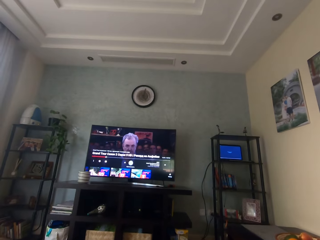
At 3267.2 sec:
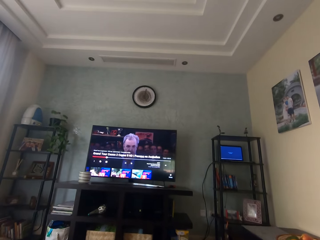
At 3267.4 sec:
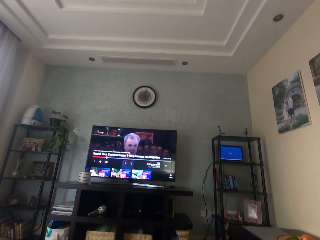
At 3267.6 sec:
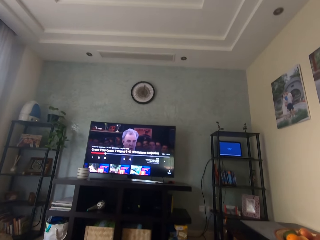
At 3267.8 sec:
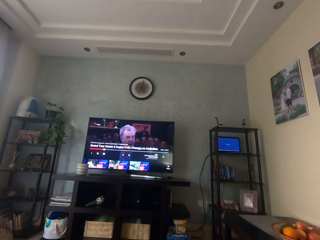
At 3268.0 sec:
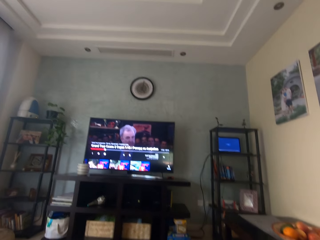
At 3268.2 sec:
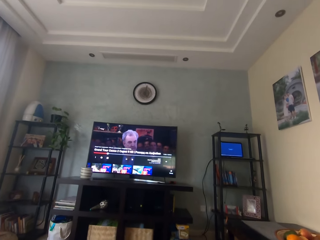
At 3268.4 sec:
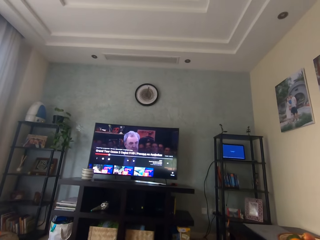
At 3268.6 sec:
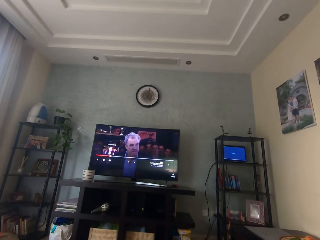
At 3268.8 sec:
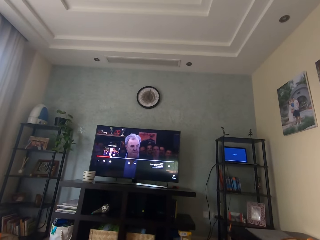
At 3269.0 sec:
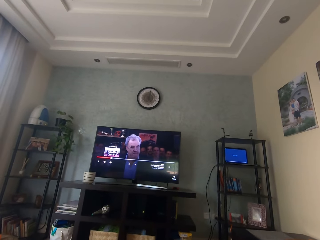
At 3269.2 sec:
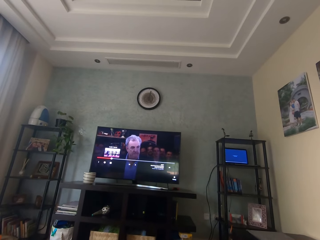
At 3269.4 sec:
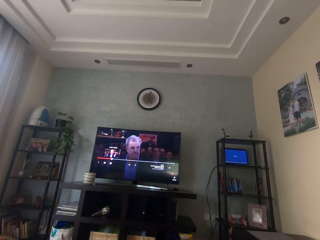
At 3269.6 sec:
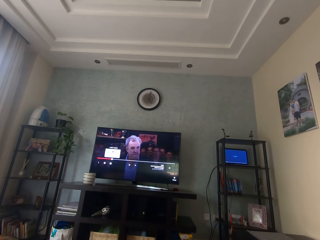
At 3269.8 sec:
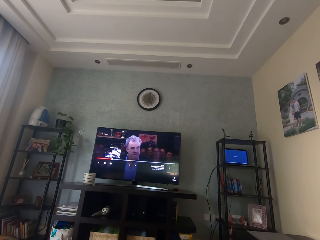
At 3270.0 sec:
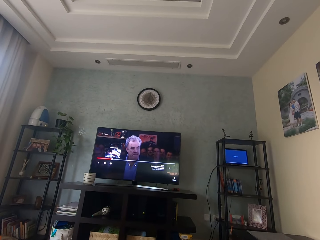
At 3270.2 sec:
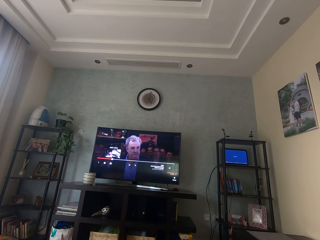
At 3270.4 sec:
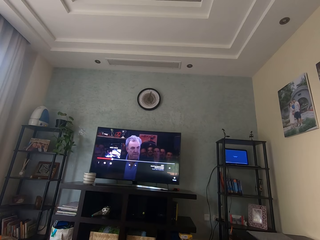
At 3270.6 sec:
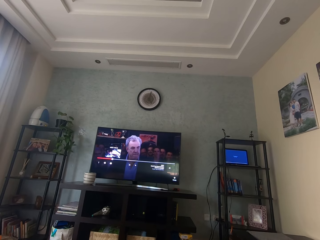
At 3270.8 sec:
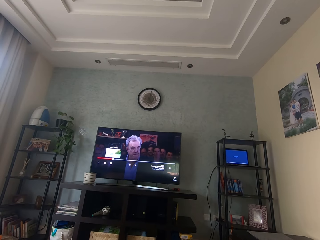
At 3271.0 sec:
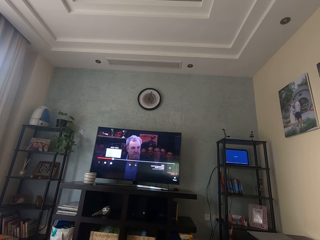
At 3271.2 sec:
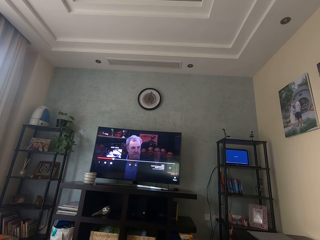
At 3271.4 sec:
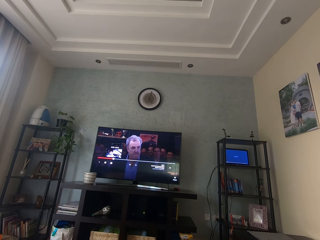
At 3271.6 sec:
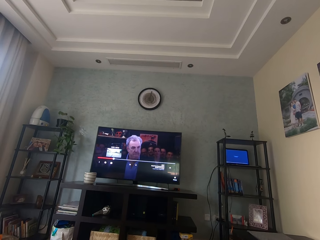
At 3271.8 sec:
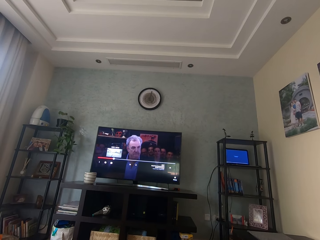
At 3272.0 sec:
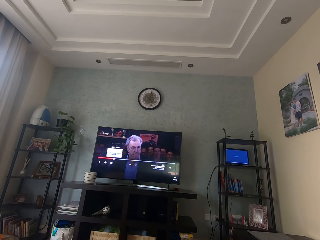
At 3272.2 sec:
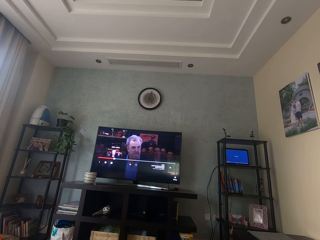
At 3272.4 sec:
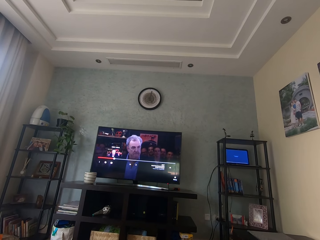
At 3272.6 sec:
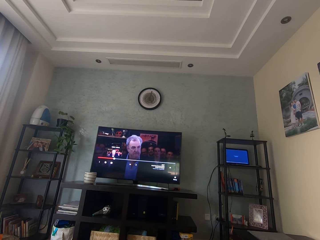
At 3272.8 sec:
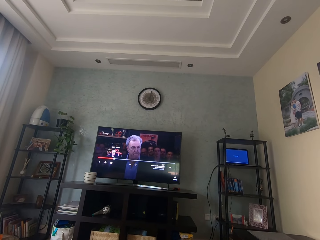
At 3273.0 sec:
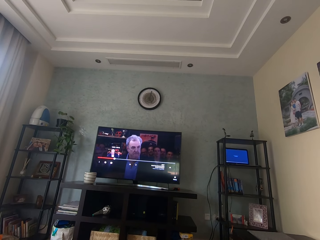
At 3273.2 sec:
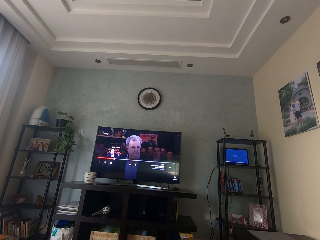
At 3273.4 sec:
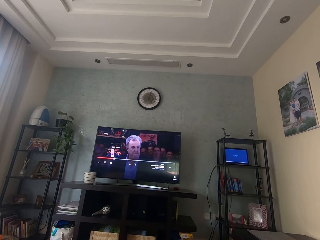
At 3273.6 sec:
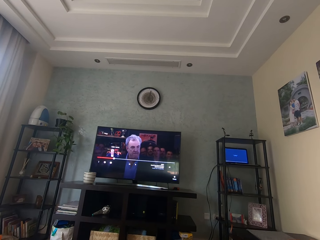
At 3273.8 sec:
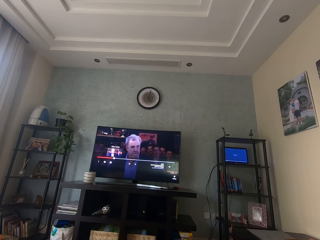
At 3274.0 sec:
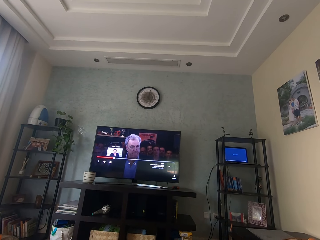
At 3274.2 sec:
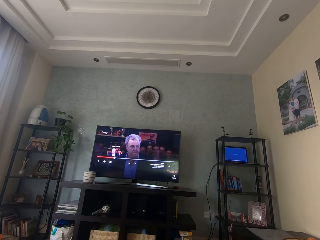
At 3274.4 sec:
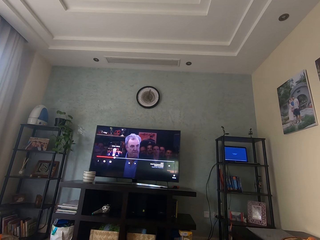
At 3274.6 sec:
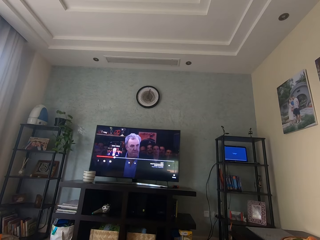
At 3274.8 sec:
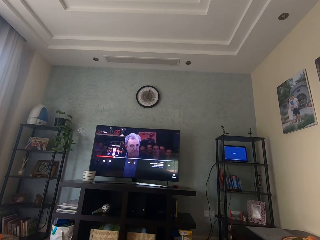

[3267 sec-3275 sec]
The camera wearer controls a TV.

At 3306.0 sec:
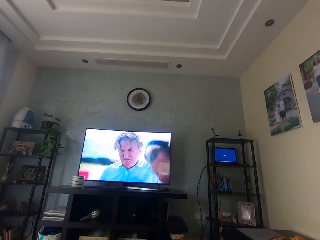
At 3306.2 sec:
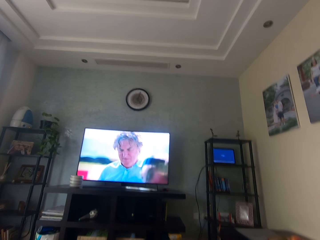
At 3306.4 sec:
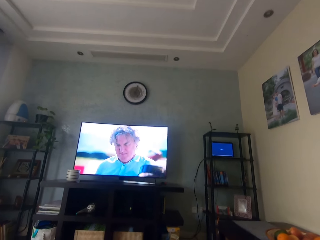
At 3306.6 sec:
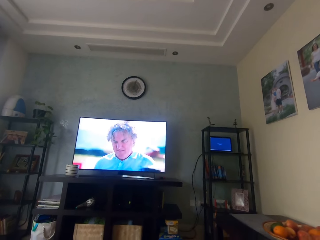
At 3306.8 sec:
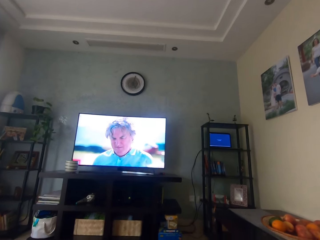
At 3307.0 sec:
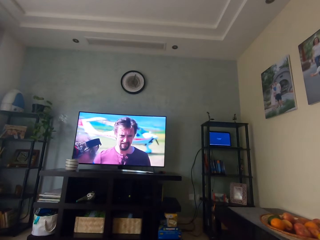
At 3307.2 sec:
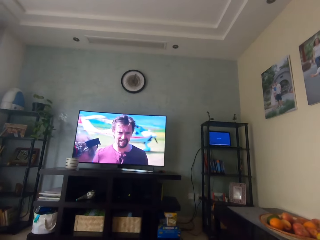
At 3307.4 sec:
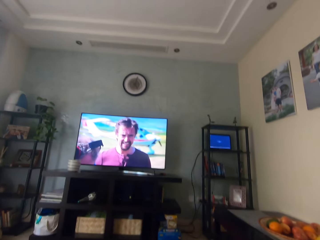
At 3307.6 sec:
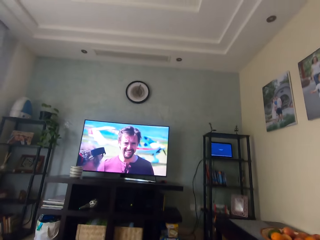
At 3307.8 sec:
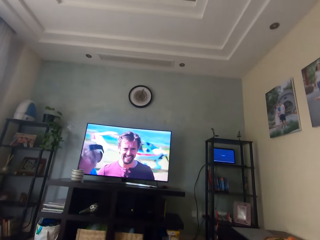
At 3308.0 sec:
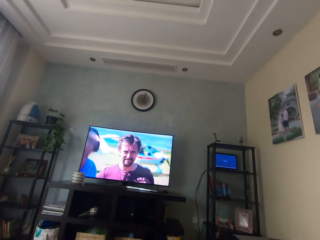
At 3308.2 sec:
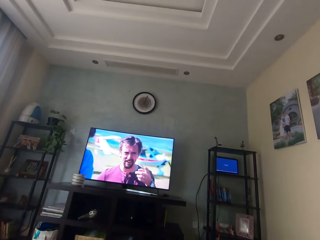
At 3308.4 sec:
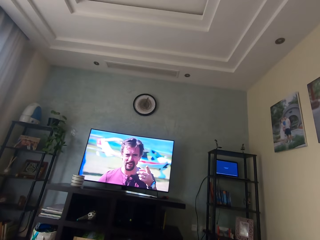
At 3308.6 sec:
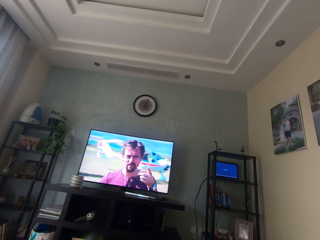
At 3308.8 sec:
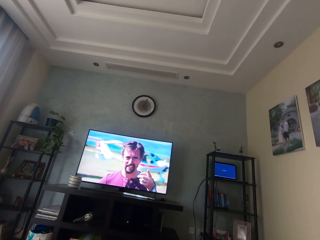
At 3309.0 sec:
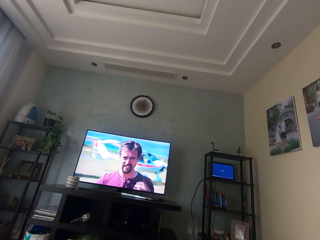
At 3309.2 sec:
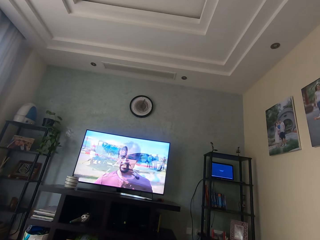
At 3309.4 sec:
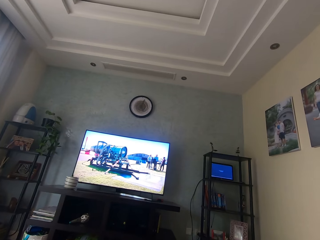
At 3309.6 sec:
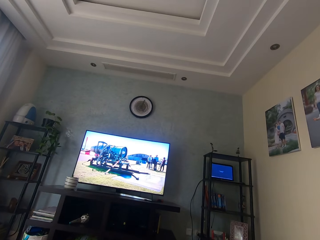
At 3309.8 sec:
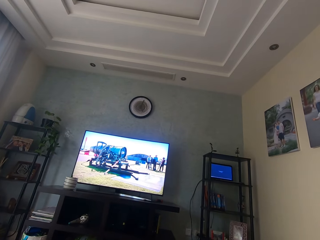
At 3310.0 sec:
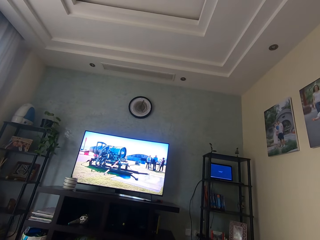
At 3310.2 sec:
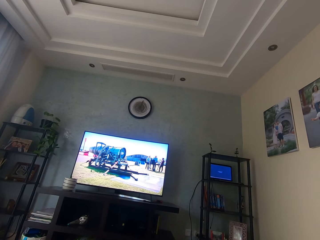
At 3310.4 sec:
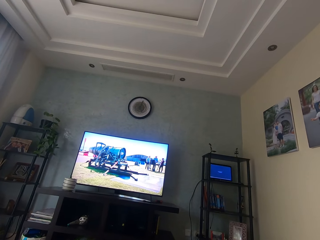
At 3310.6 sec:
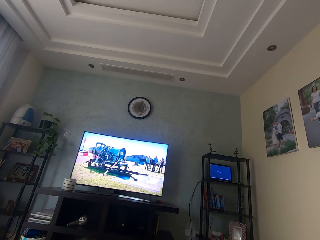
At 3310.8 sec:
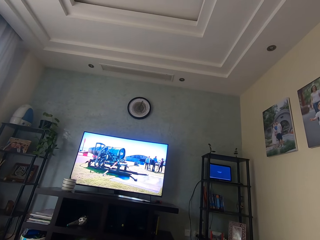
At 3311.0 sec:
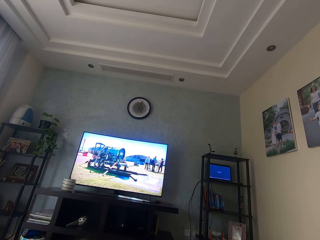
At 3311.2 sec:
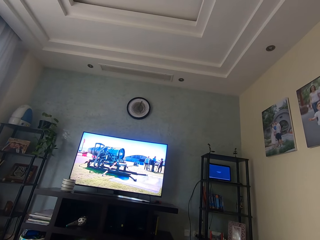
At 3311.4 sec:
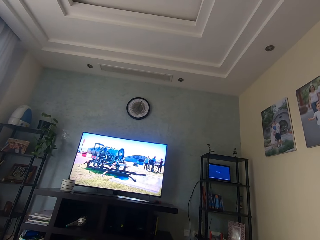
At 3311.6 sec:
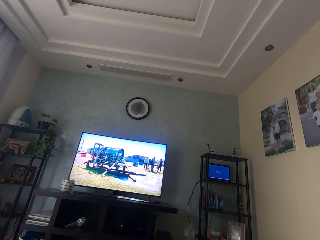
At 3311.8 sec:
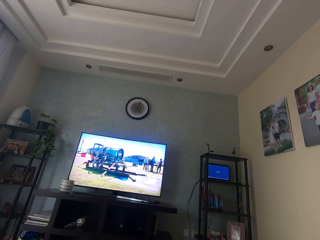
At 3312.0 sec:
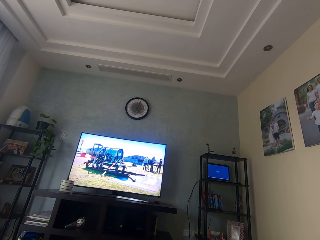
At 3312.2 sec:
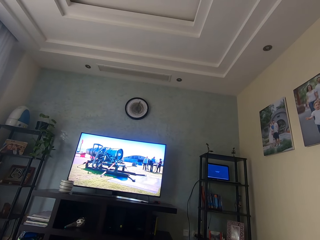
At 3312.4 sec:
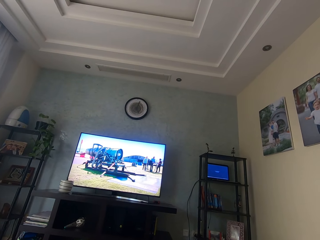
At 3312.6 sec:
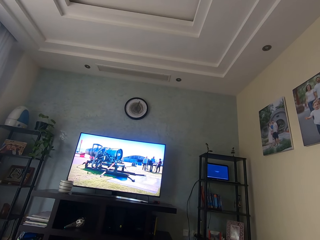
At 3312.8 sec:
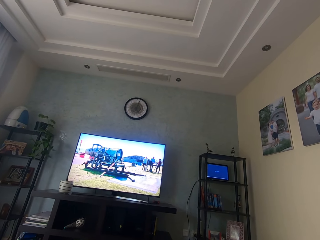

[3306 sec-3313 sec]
The camera wearer looks around.

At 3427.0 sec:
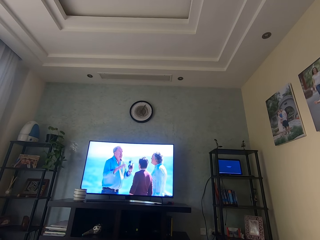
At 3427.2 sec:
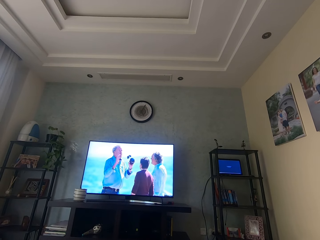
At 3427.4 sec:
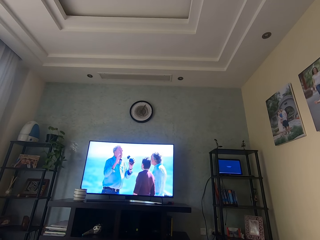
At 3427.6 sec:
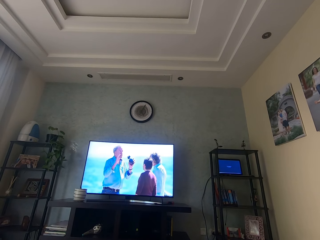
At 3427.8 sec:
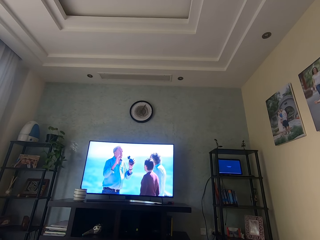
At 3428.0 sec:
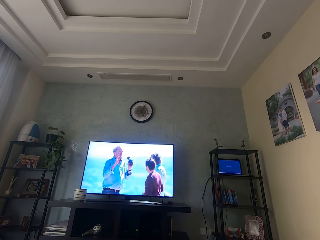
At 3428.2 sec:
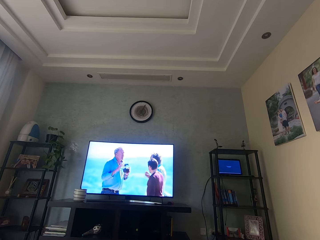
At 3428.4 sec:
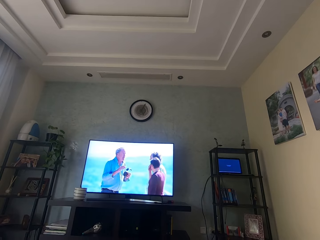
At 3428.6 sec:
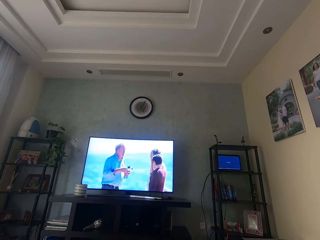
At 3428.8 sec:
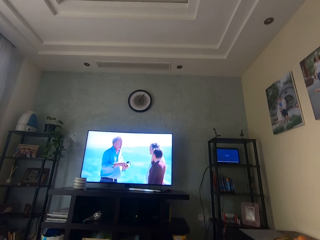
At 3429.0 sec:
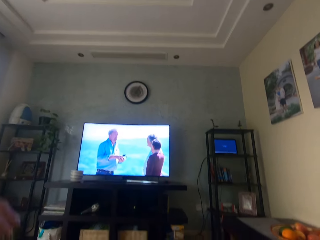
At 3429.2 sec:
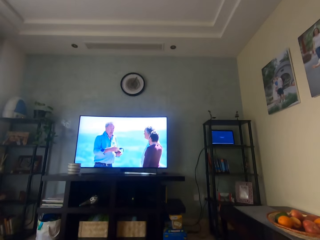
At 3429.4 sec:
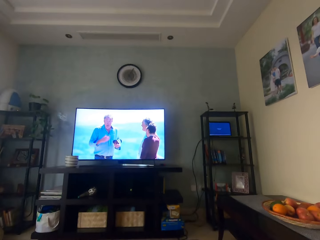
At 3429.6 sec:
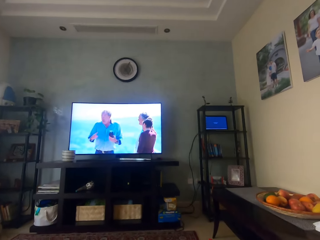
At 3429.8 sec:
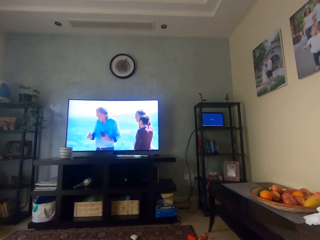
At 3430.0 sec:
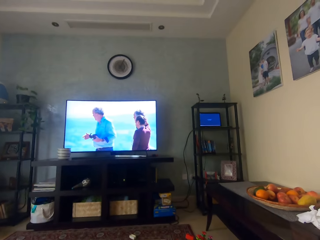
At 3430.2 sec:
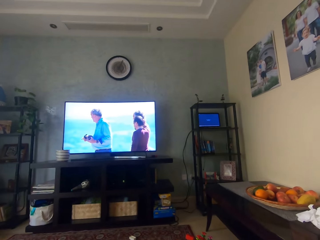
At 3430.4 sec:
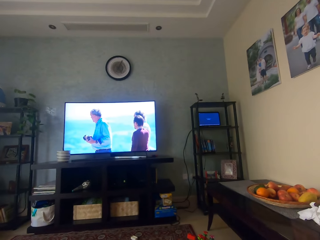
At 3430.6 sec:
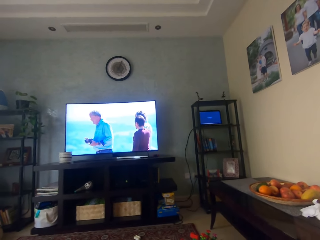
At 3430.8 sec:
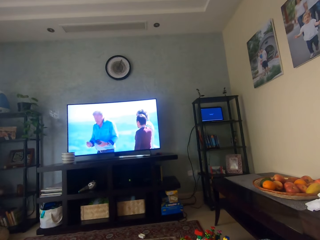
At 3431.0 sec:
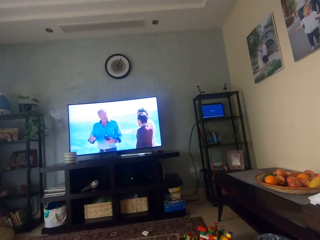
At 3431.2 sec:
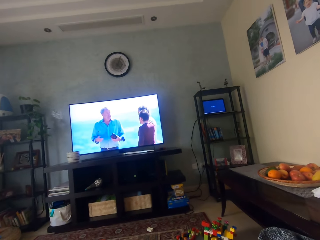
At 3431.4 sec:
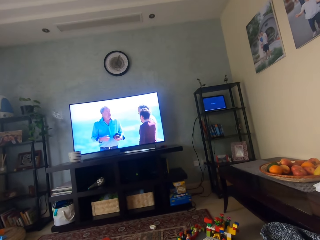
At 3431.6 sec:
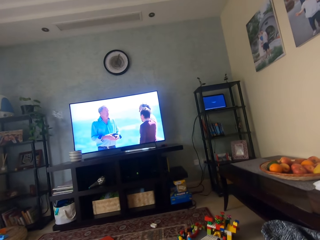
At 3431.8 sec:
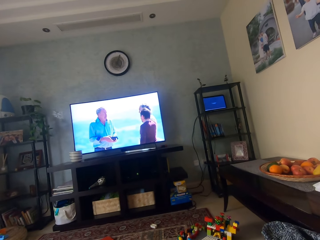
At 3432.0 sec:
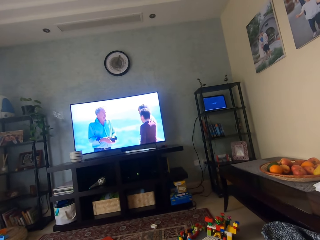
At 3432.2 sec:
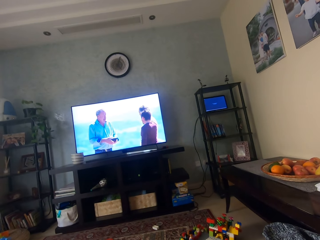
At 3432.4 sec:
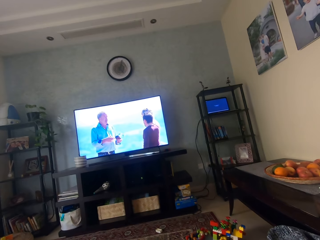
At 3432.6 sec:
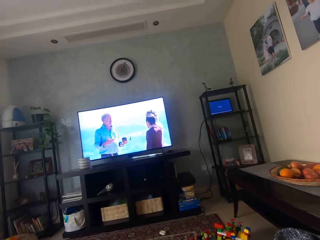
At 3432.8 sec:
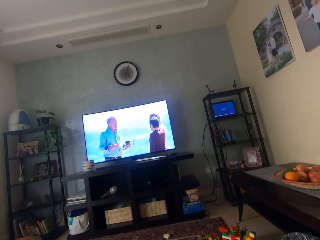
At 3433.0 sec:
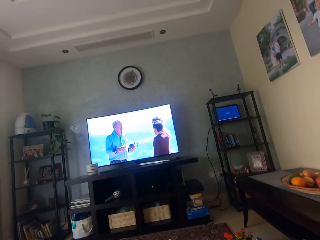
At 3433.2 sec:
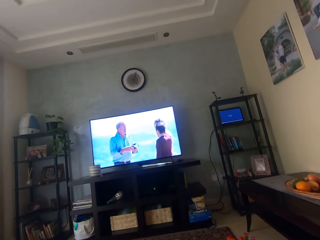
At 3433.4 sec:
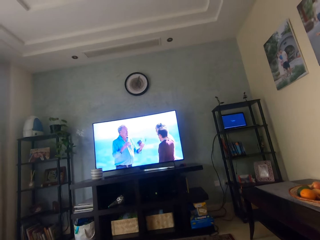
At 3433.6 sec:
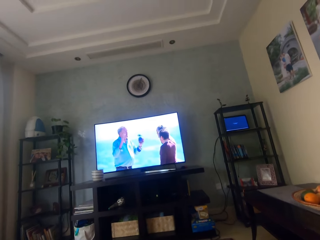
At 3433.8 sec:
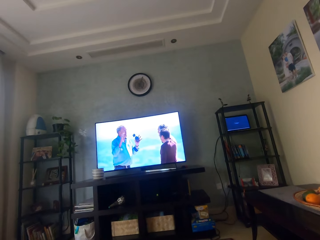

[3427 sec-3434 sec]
The camera wearer adjusts a camera on his head with his left hand.
